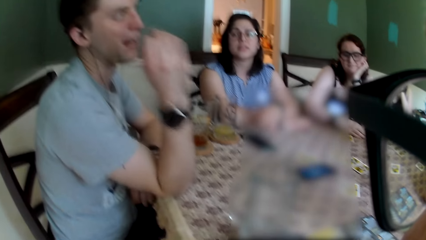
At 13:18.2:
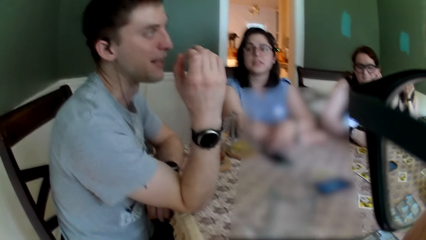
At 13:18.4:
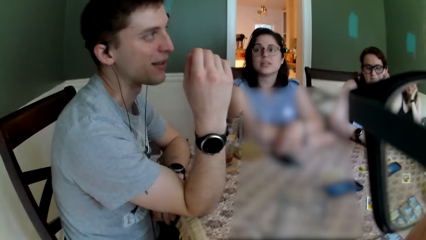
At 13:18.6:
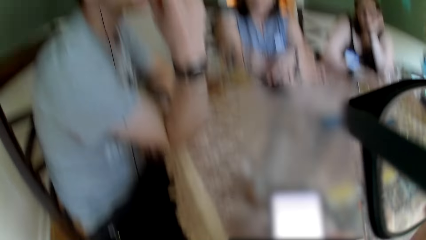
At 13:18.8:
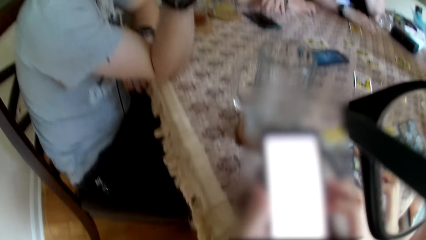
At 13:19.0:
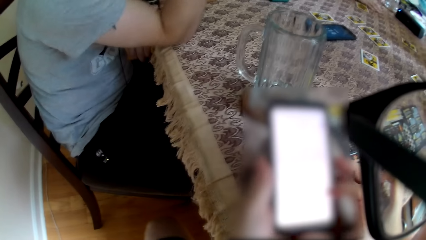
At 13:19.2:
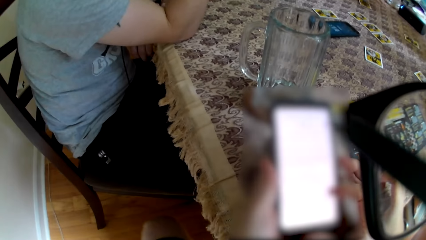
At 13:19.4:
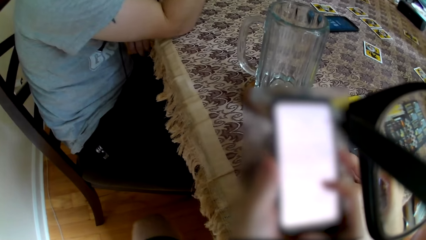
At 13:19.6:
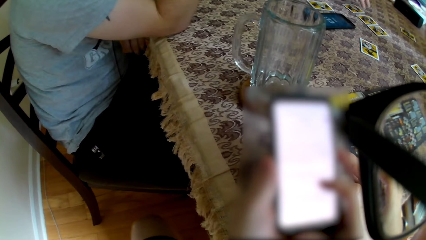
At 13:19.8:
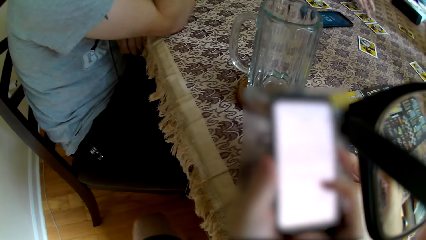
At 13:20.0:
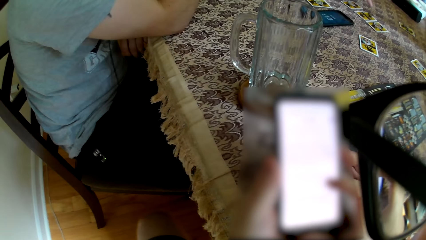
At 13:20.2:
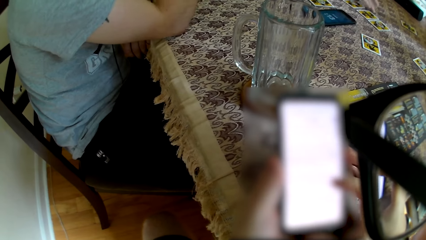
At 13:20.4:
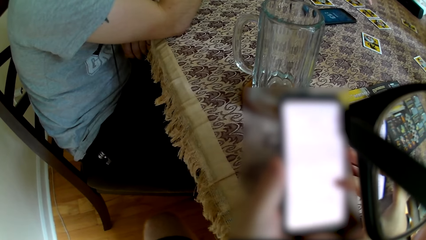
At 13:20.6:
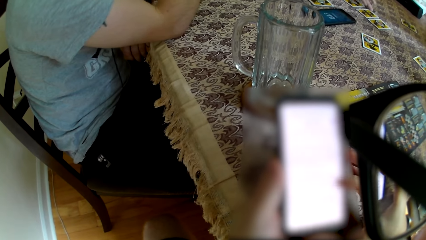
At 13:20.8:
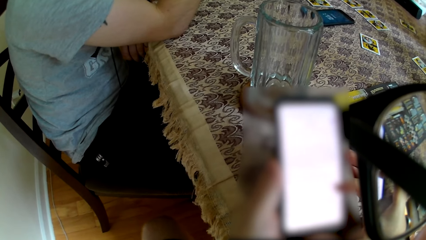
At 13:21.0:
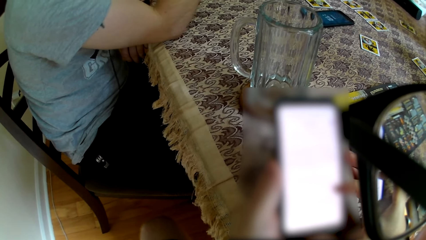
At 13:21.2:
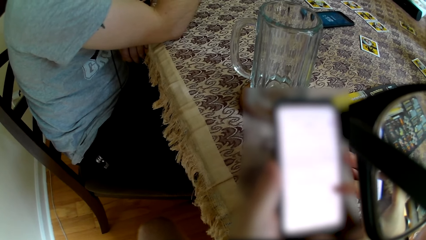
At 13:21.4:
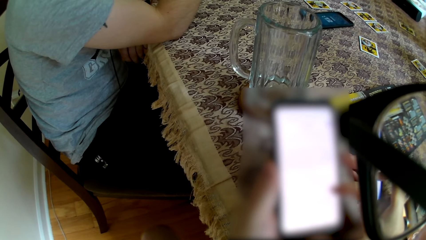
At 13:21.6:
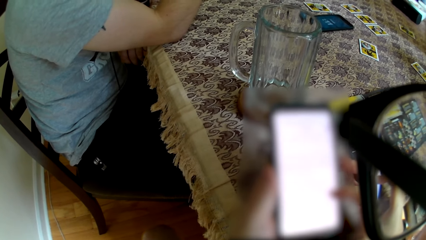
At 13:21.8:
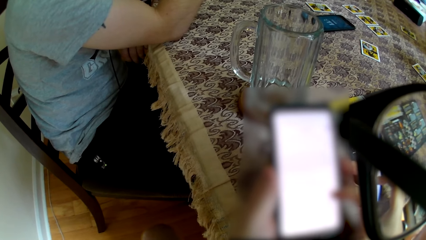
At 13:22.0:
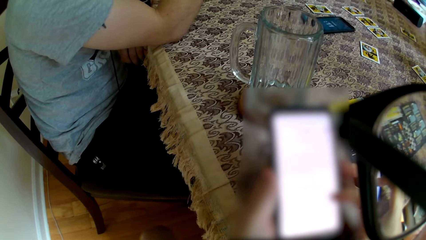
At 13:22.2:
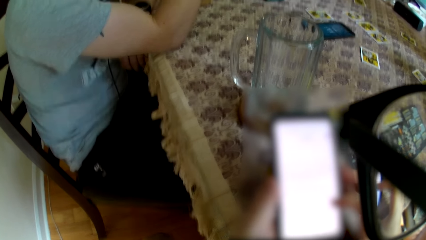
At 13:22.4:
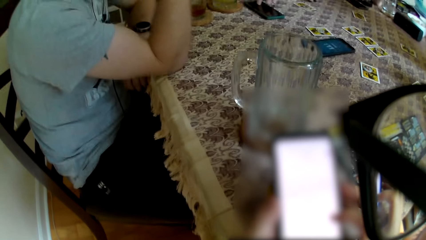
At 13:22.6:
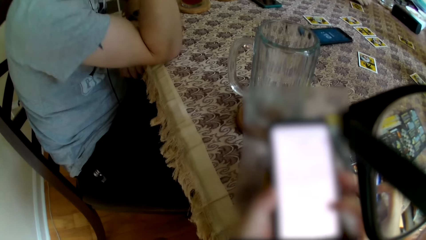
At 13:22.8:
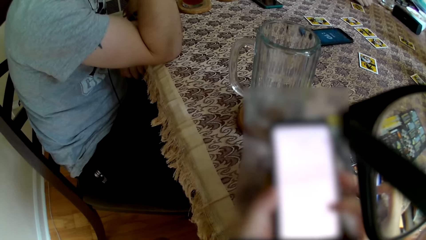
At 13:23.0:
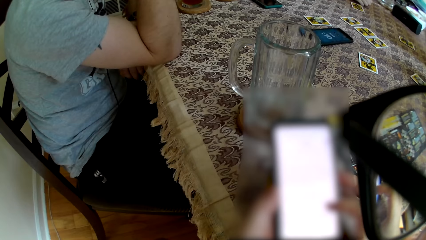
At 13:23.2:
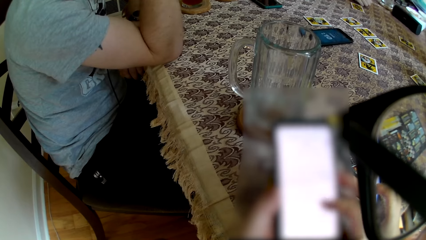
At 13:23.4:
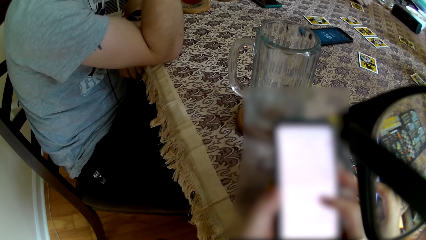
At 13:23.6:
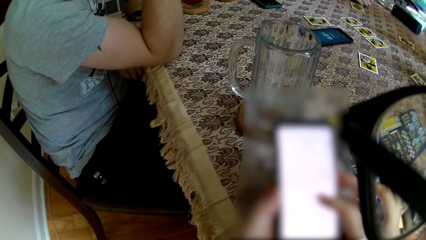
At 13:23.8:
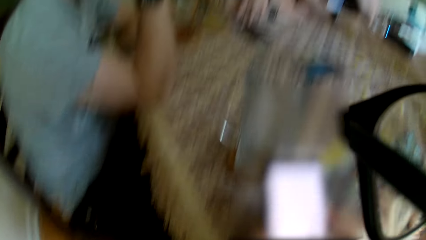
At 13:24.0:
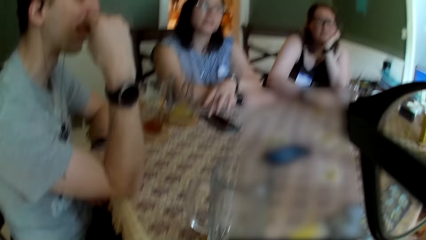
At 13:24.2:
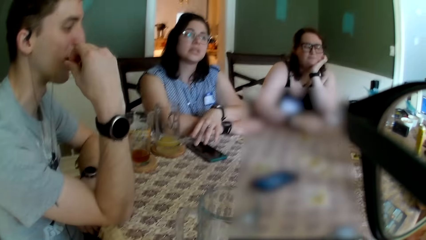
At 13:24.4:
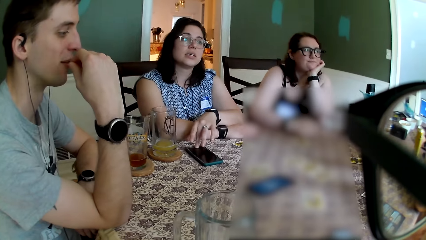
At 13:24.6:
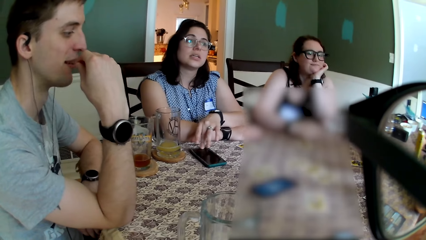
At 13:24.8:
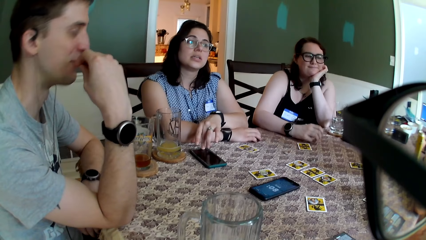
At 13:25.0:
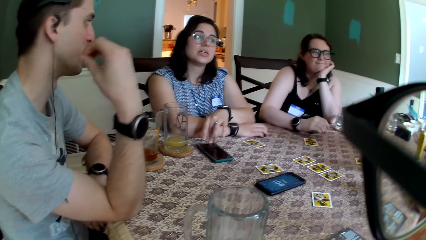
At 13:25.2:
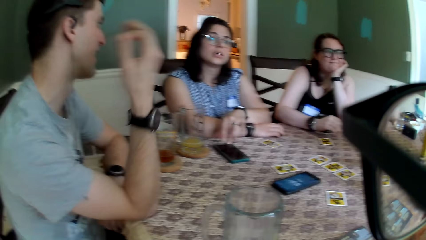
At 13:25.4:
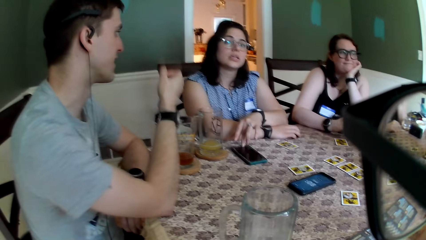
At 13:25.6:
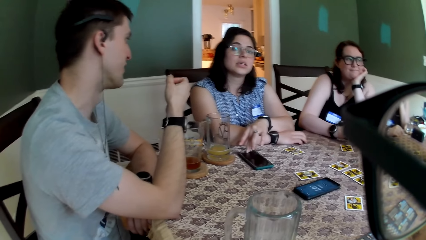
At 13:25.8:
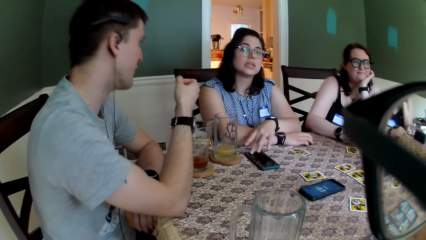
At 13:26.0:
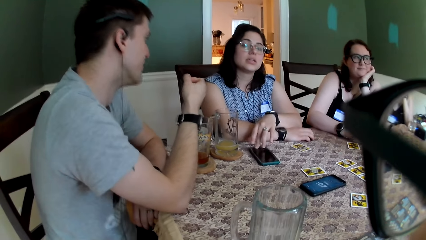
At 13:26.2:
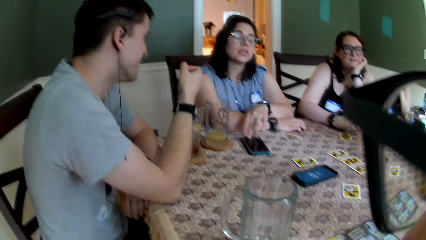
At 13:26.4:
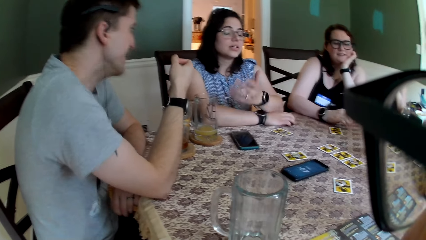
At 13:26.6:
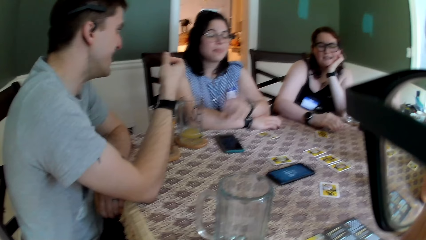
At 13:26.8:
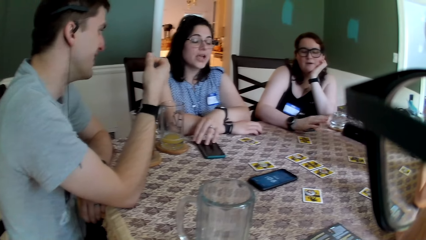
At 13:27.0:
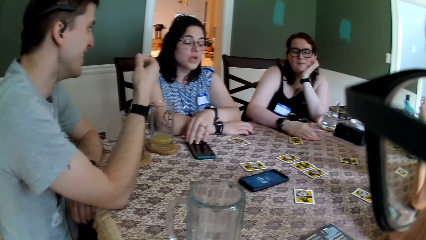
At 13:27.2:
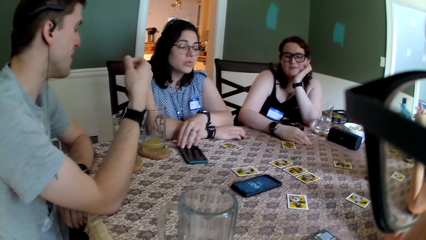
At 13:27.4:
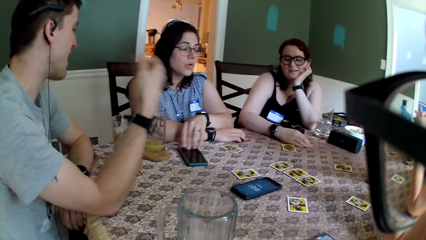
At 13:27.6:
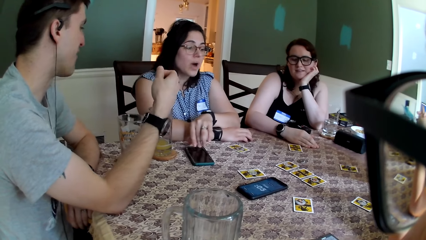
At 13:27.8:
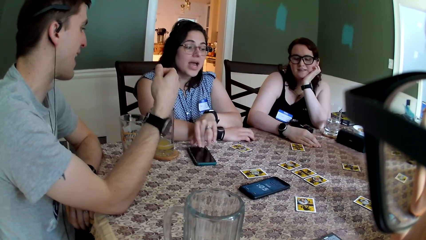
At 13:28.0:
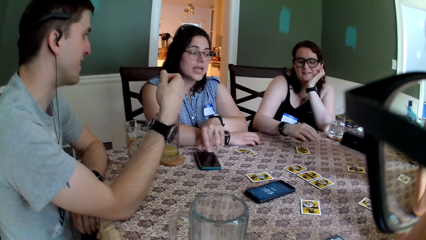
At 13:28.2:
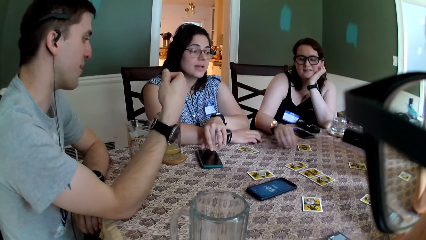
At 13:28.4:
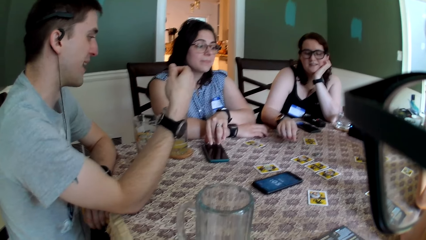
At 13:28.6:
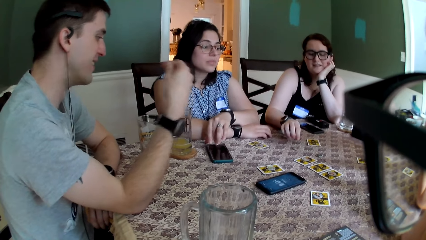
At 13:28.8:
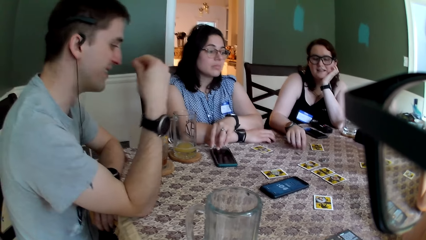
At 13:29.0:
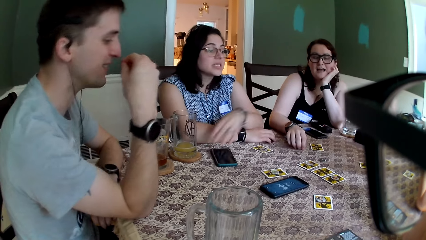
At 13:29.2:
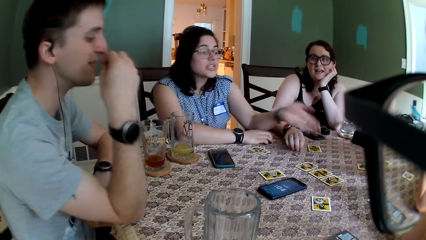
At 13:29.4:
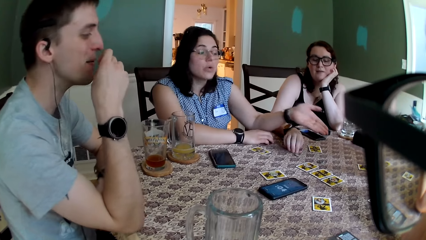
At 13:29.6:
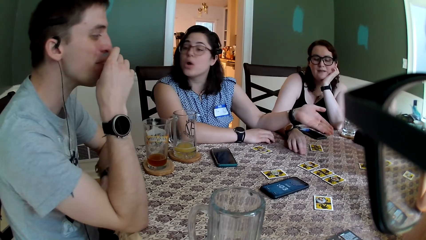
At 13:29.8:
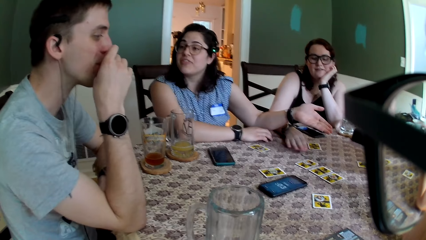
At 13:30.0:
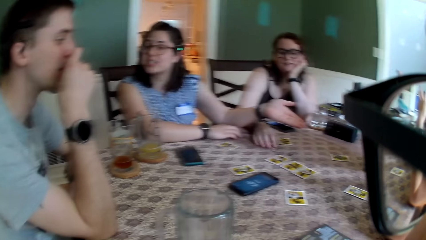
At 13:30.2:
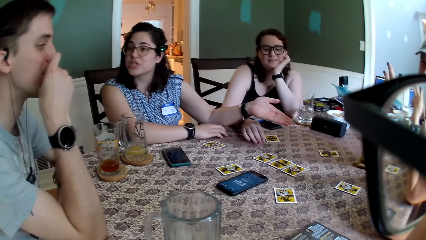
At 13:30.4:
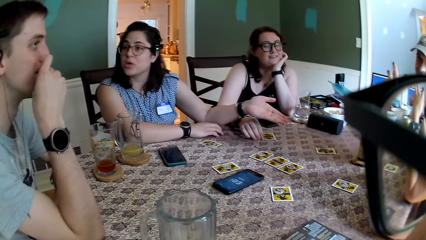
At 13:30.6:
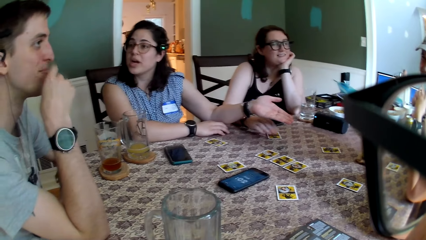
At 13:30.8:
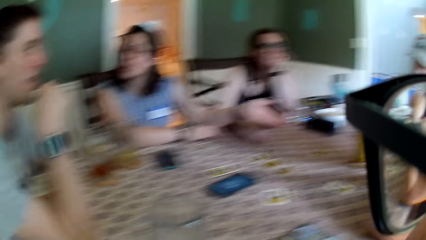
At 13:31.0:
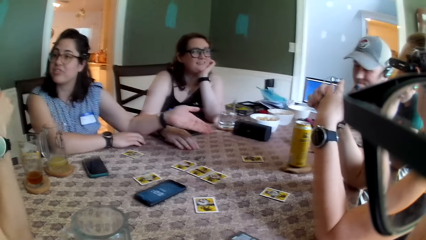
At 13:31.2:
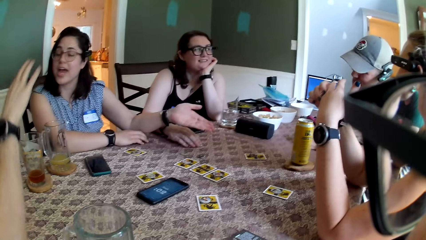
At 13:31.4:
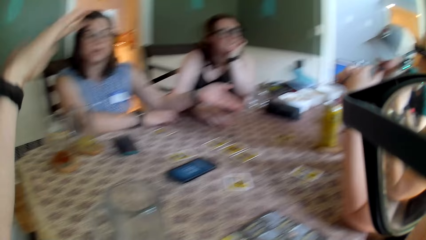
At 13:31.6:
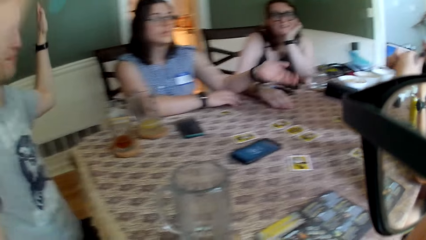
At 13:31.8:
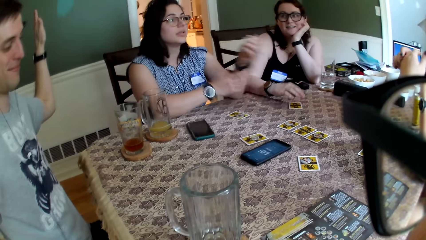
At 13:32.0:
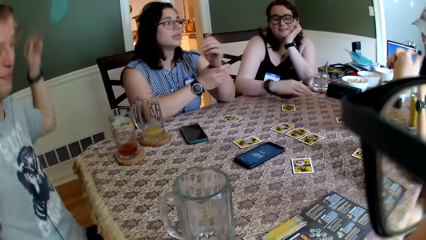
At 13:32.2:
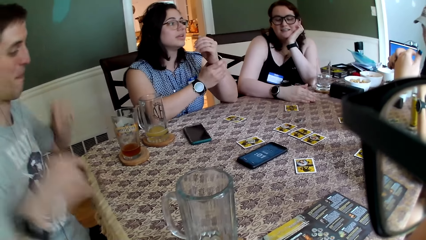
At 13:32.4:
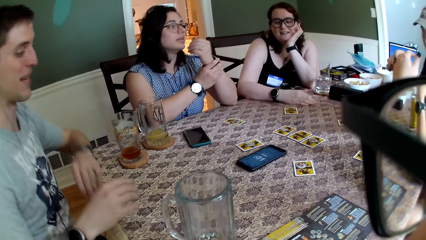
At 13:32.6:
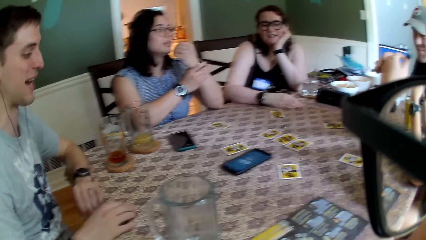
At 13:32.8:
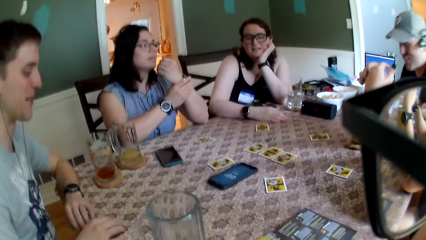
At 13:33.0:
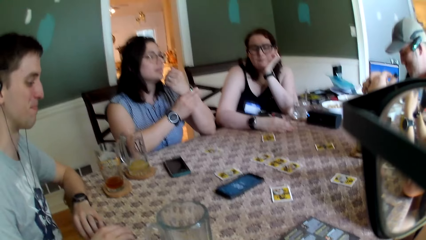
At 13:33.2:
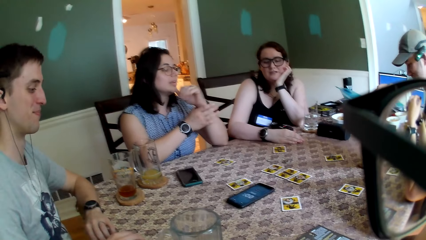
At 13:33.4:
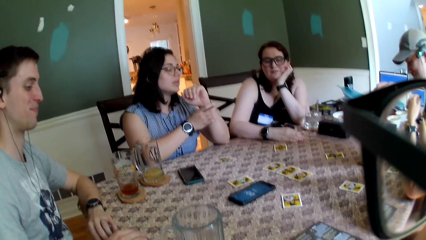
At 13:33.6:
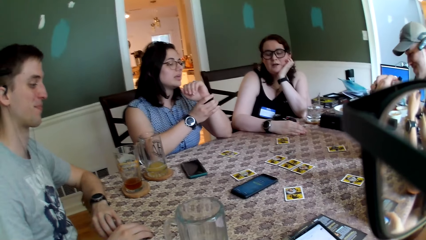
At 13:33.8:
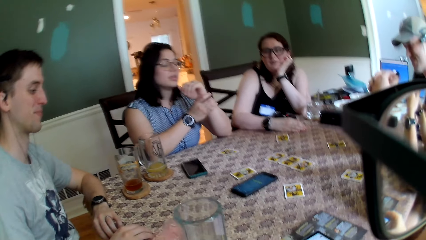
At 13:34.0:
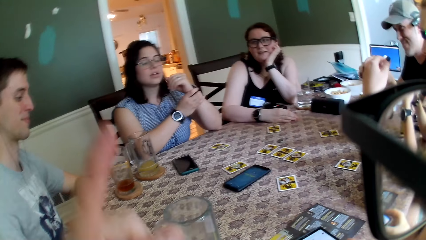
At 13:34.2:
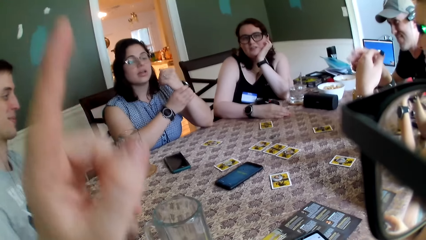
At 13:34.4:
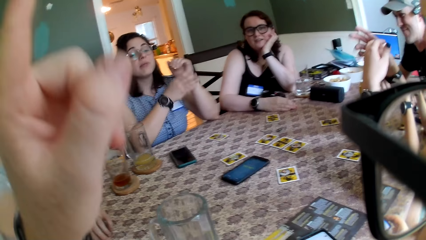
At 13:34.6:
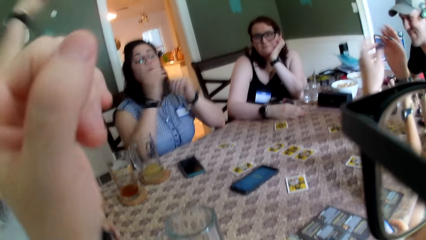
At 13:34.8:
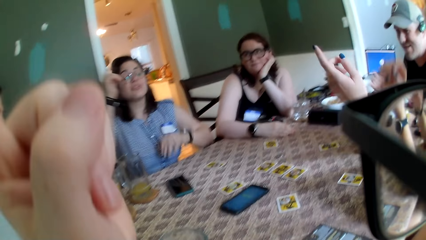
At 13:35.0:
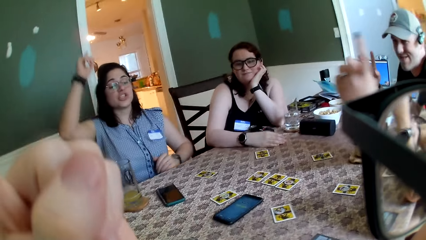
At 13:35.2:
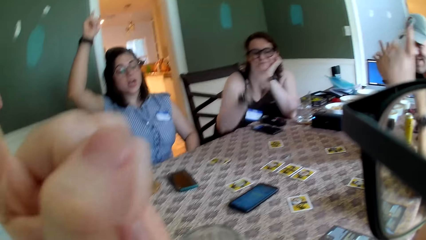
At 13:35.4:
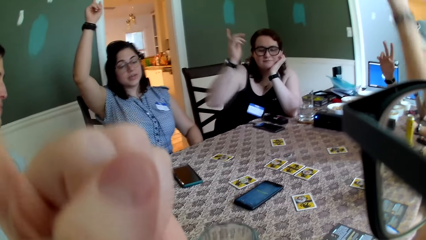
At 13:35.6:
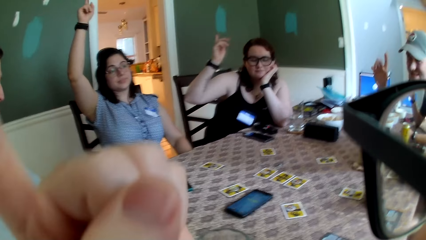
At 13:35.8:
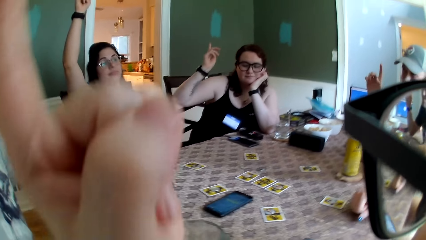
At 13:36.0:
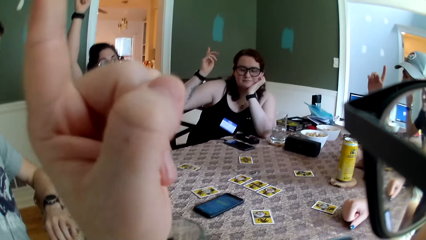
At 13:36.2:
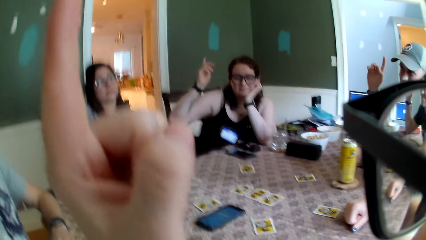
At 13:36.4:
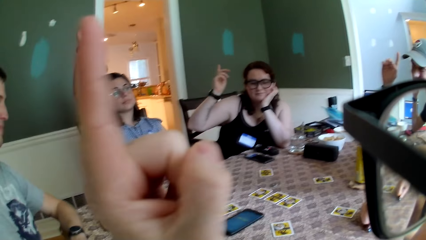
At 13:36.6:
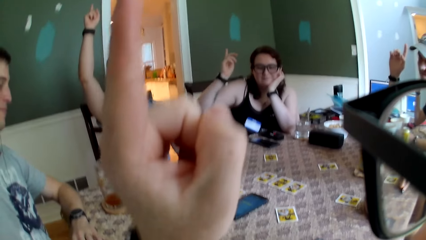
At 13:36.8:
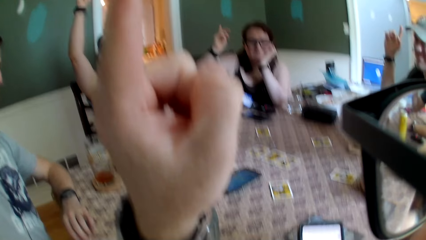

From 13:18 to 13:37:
The woman puts her left hand on the phone on the table. The woman converses with the man and gesticulates with her left hand. Another woman moves her right hand around the table. The man gesticulates with both hands. The first woman adjusts a watch on her left wrist with her right hand. The man puts both hands on the table. Another man raises his right hand. The first man raises his right hand. The camera wearer raises his left hand. The first woman raises her right hand. The first woman converses with the camera wearer and other people. A third woman raises her left hand. The second woman raises her right hand.
